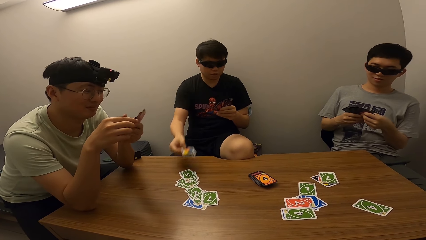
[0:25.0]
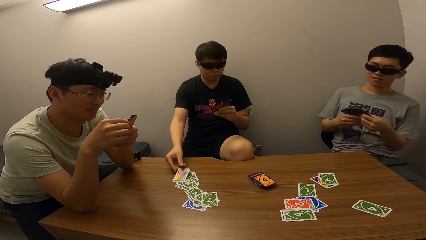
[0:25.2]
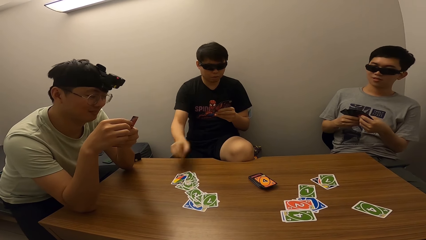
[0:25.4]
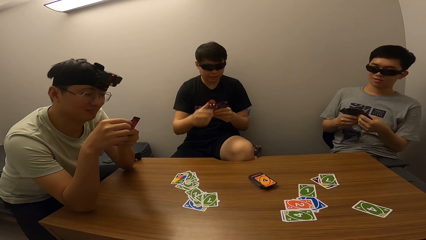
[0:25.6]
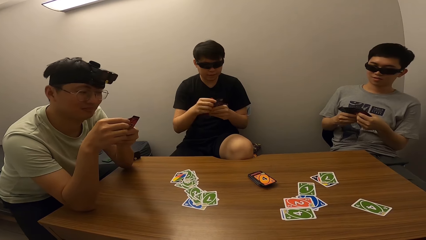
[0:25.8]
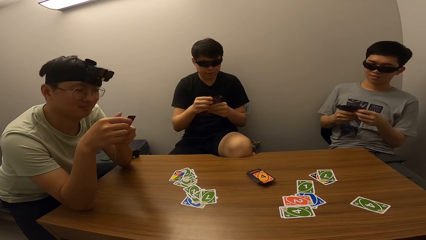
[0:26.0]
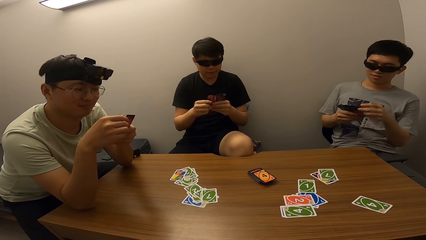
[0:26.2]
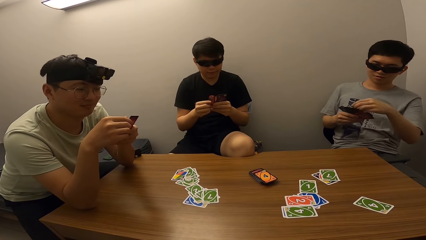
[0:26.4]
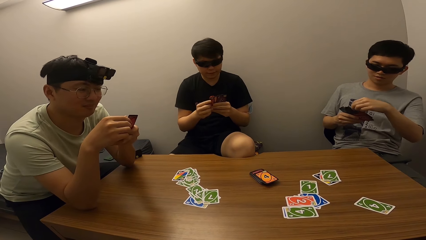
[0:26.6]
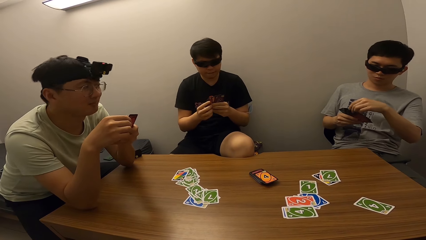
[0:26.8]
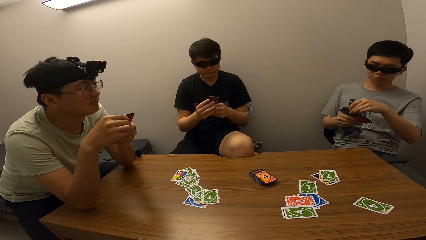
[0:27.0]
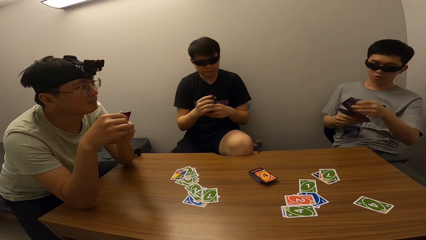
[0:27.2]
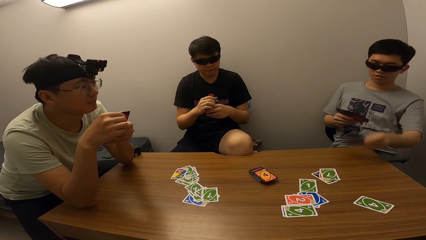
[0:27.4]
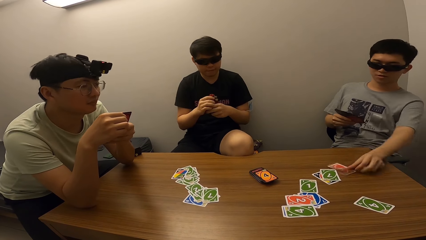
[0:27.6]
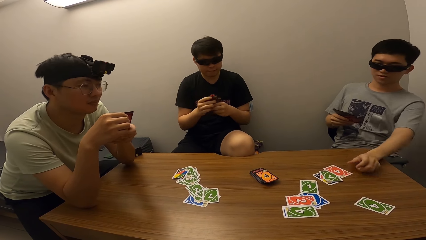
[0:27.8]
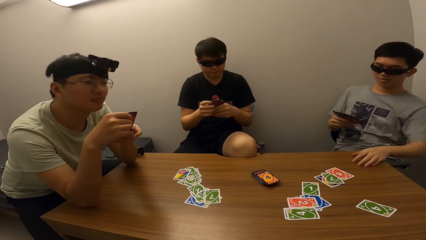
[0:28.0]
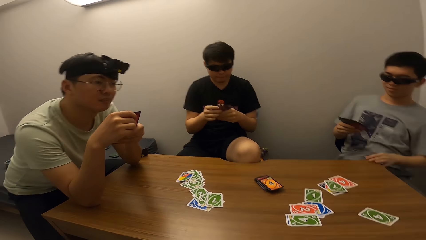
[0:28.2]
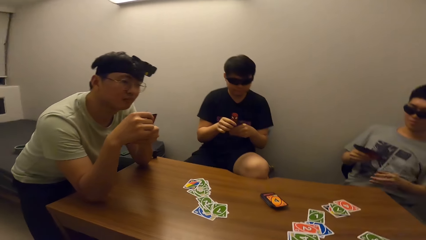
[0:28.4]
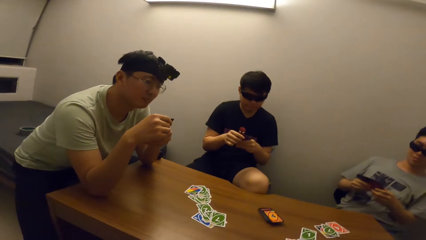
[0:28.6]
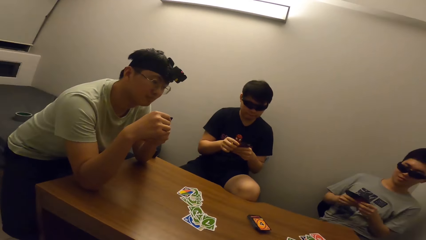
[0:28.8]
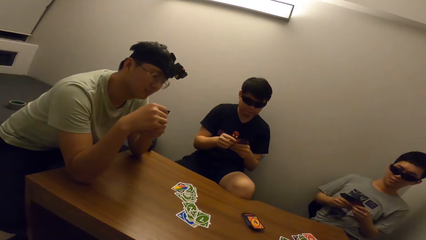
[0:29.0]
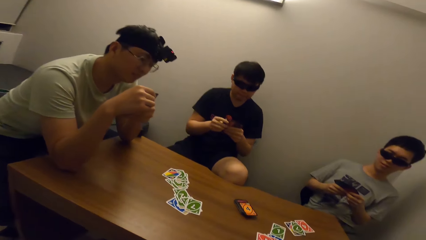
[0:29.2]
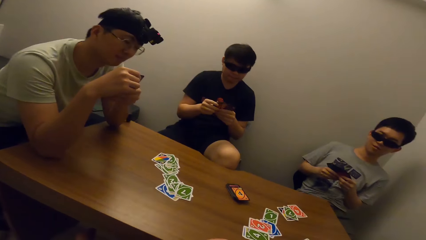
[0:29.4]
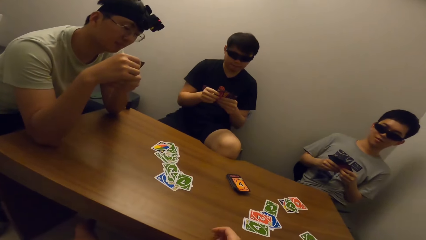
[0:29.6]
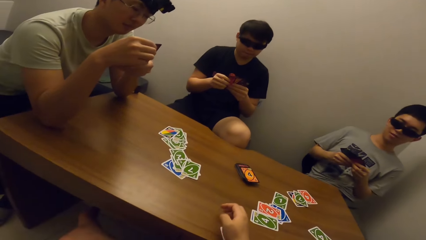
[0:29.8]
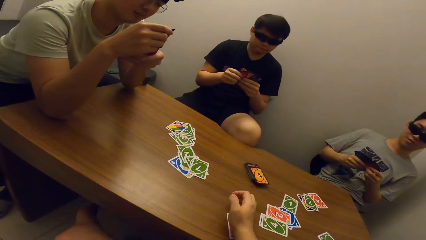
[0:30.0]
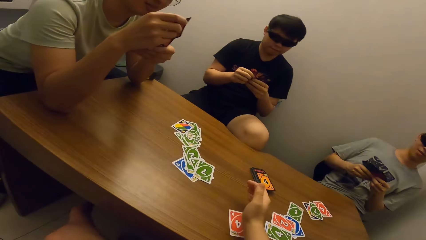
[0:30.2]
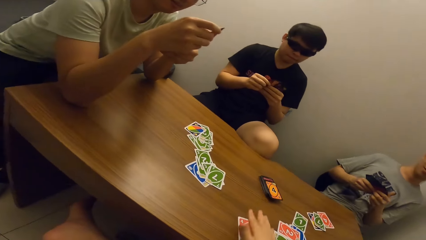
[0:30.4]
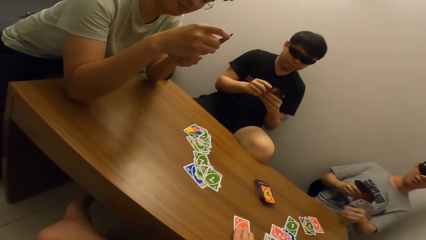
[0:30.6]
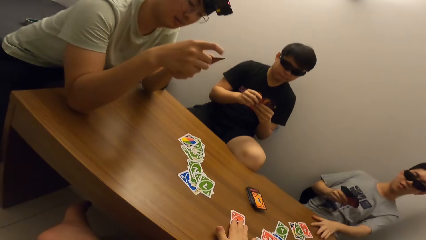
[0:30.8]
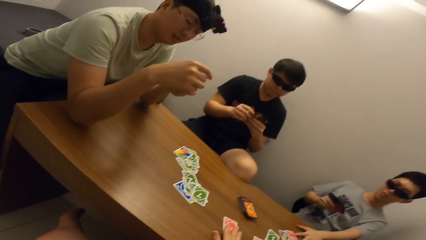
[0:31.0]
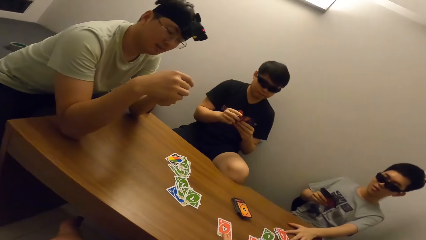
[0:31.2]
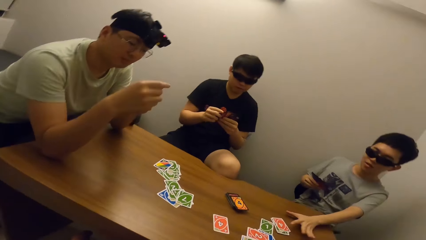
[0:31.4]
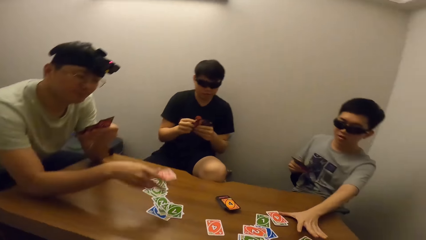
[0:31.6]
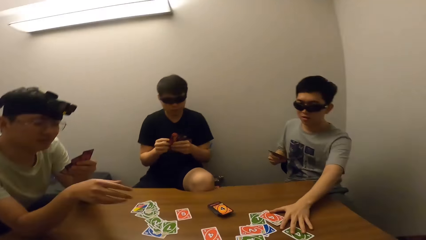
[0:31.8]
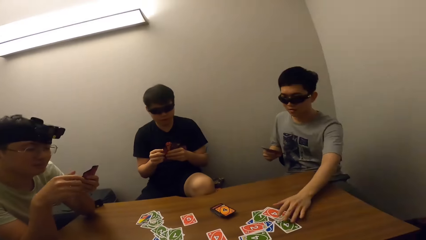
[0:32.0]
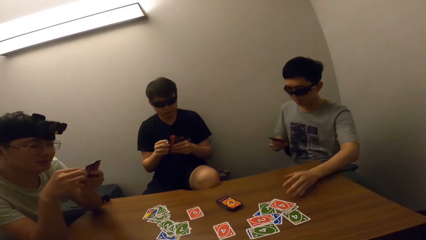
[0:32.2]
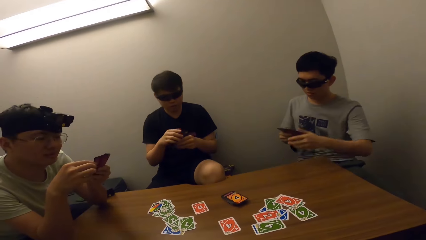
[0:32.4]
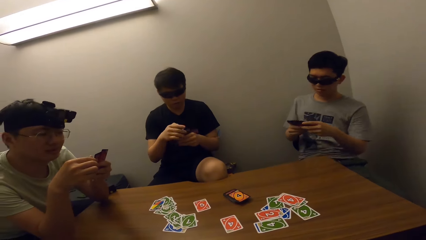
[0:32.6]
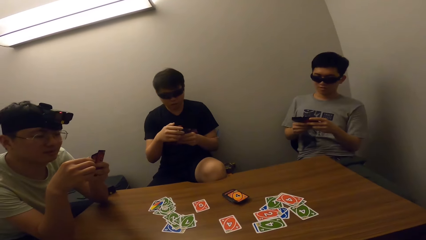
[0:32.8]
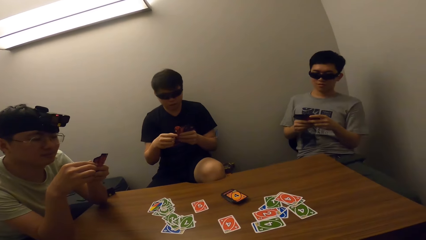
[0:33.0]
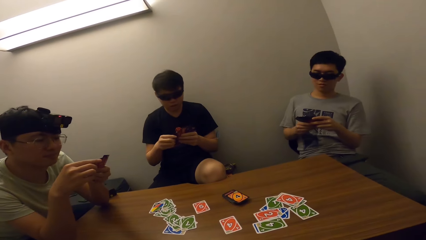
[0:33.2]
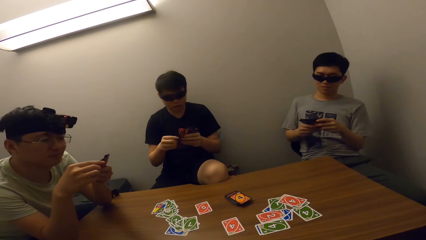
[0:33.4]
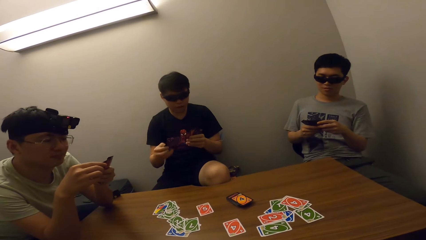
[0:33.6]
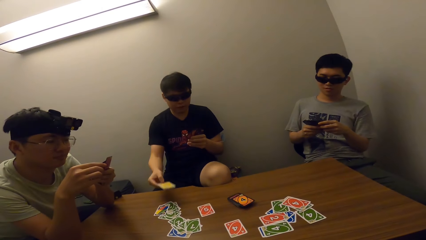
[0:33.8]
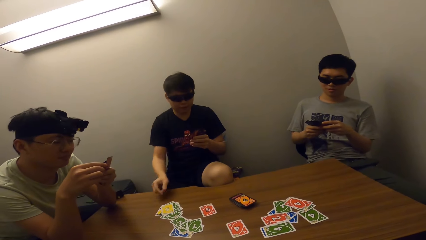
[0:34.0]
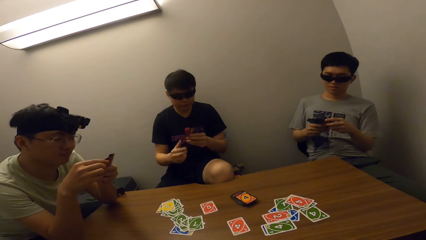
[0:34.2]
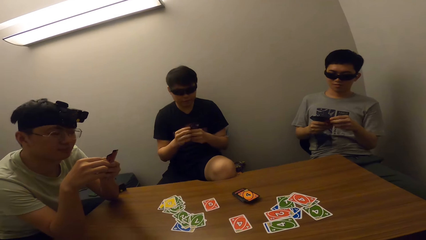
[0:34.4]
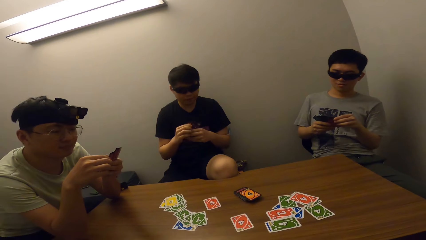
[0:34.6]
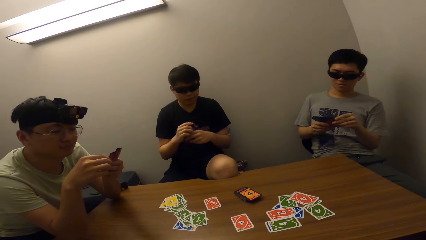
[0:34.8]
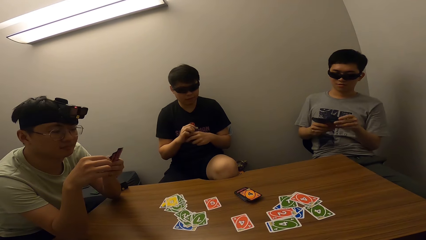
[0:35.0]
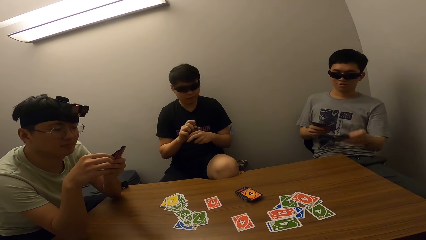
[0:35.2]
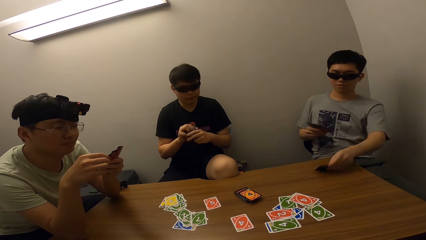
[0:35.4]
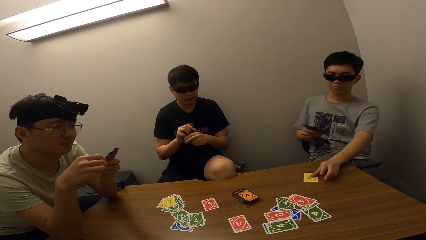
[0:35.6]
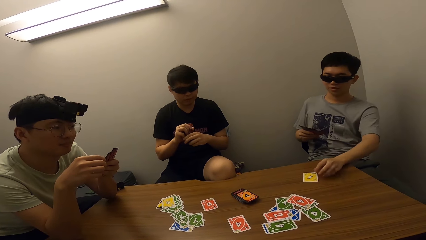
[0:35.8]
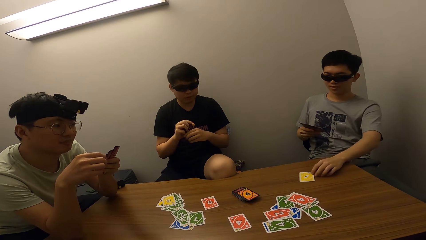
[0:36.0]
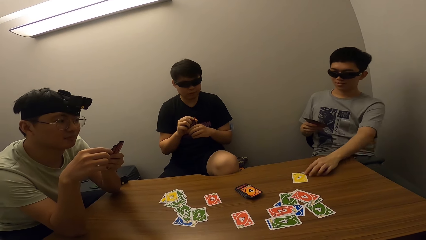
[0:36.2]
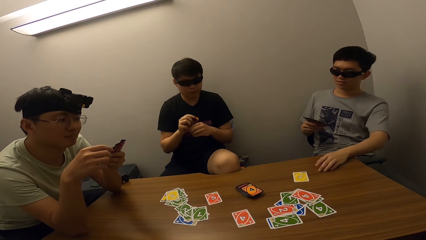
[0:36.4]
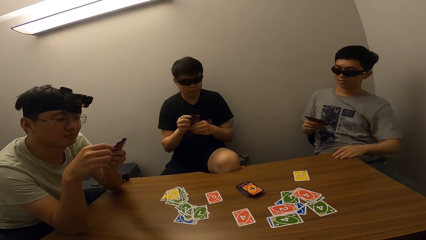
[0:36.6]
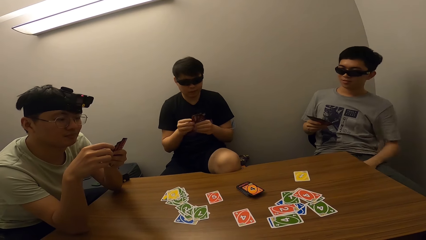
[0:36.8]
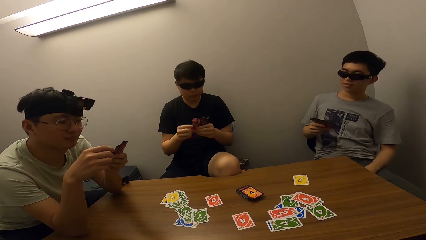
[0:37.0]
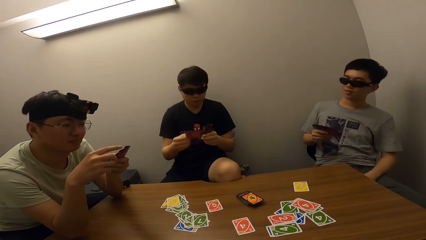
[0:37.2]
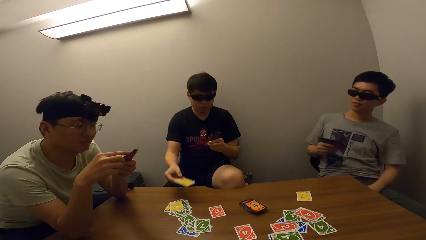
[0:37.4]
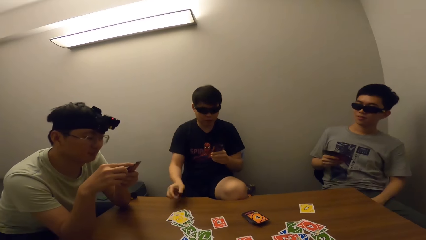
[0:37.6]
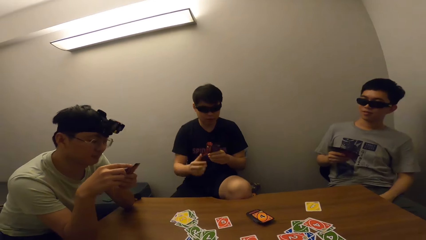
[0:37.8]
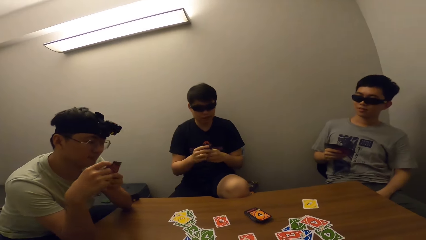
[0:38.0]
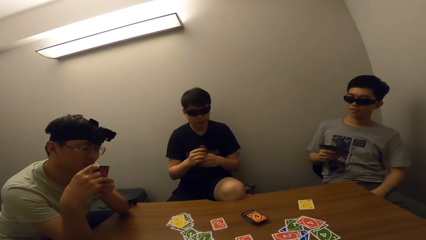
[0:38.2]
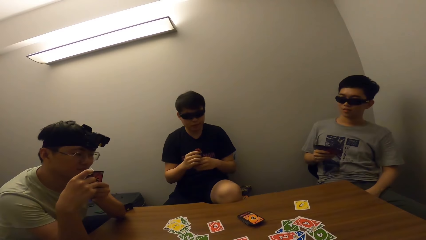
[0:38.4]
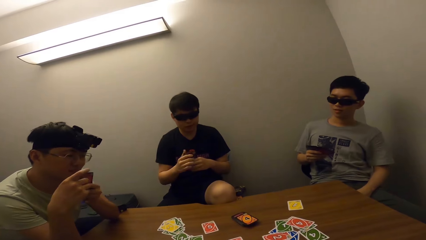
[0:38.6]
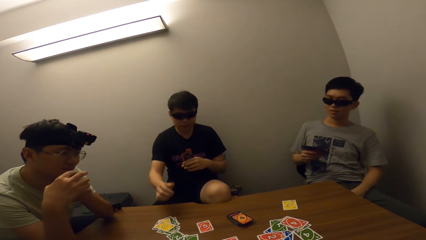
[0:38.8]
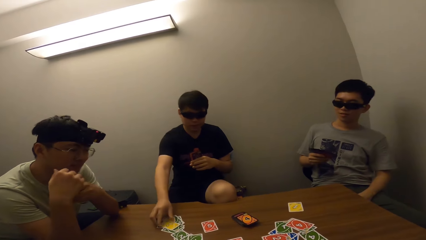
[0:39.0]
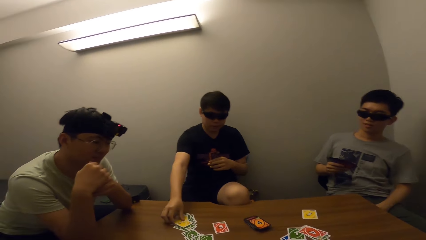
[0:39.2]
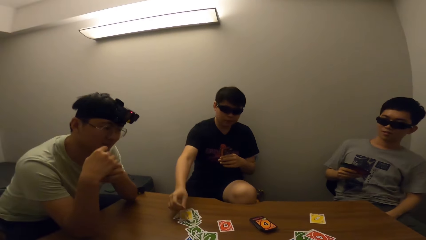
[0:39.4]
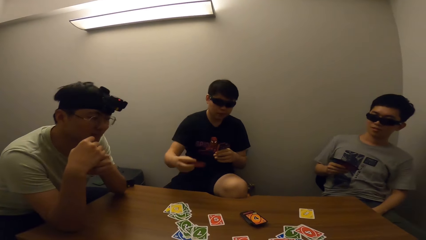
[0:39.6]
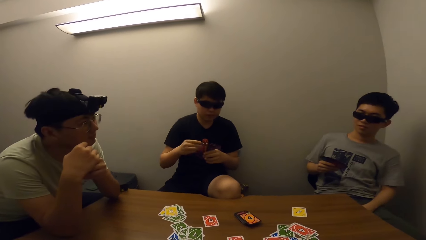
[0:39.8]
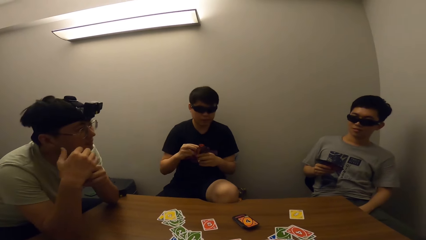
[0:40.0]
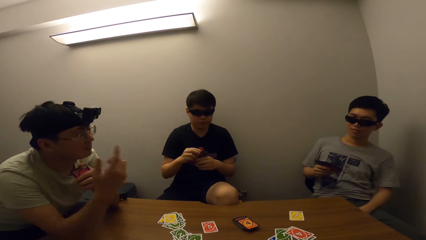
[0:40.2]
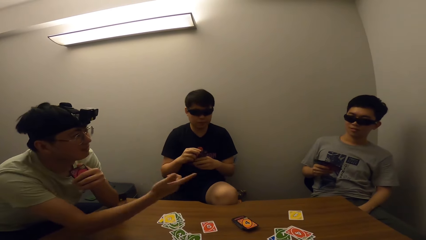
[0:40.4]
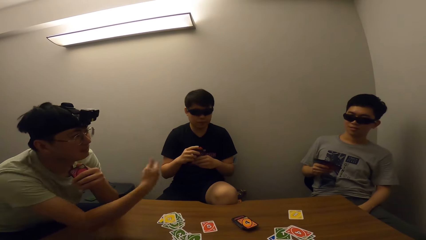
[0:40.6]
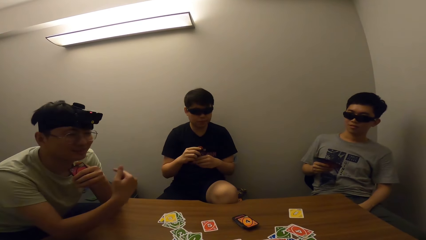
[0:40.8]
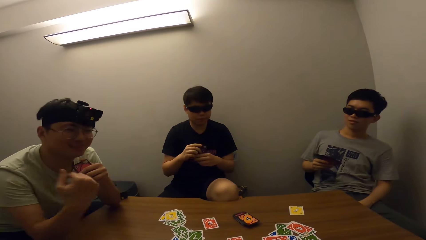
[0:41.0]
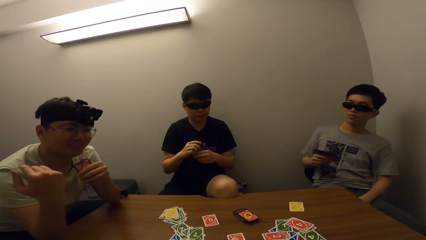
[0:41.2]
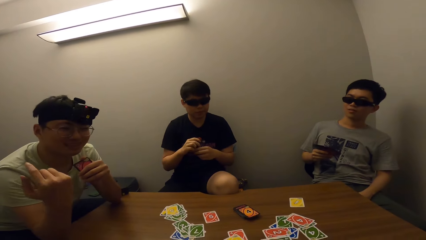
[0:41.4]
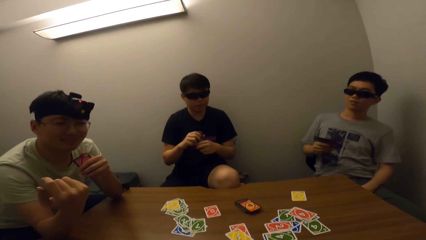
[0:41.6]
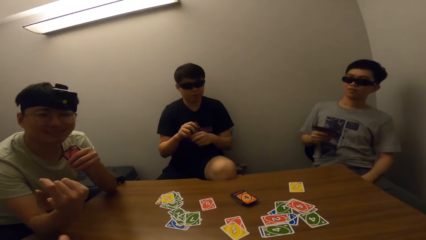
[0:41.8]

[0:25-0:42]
A man places a card on the table. A boy places a card on the table. The camera wearer moves a card on the table. They place a card on the table. The boy plays a card. Another man plays a card. The boy collects the cards. The first man places a card on the table. The boy places a card on the table. The first man places a card on the table and picks a card.
